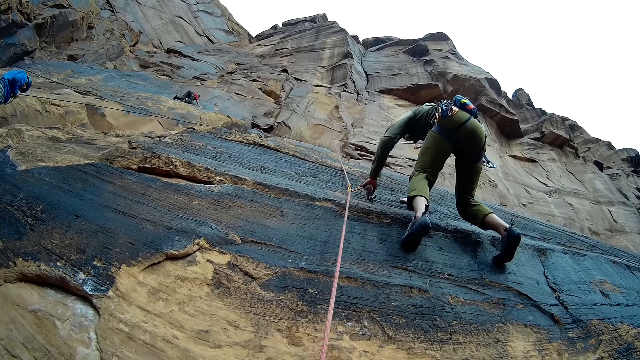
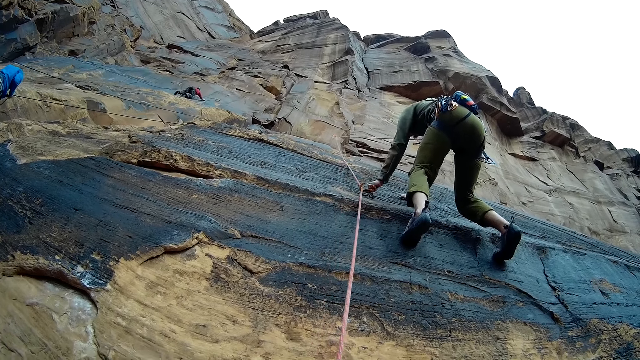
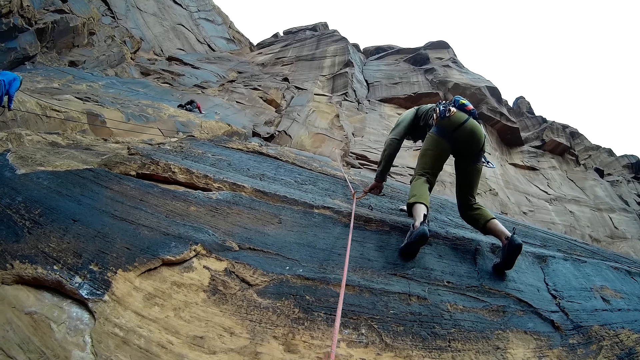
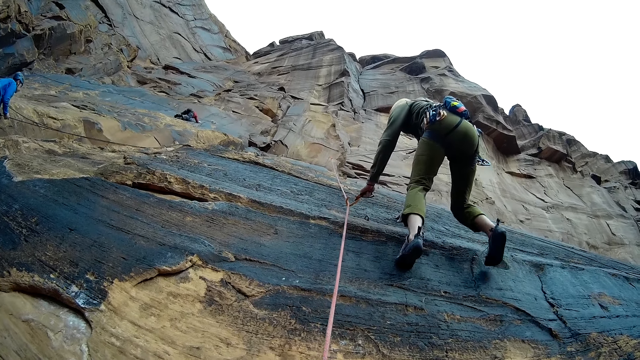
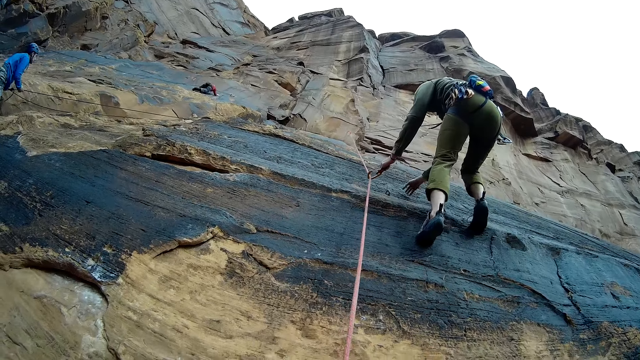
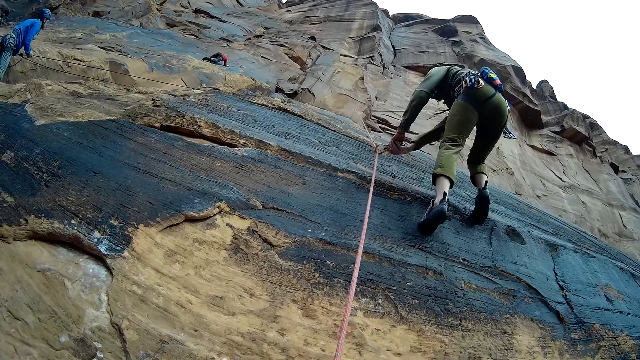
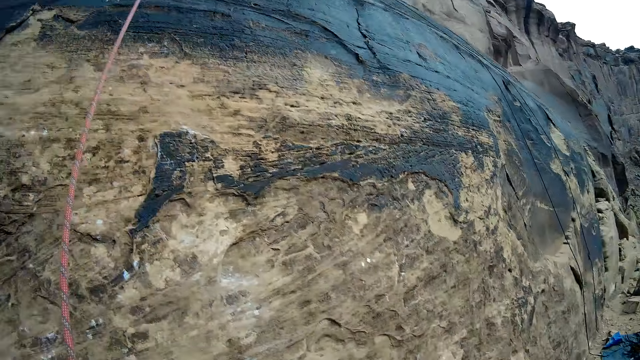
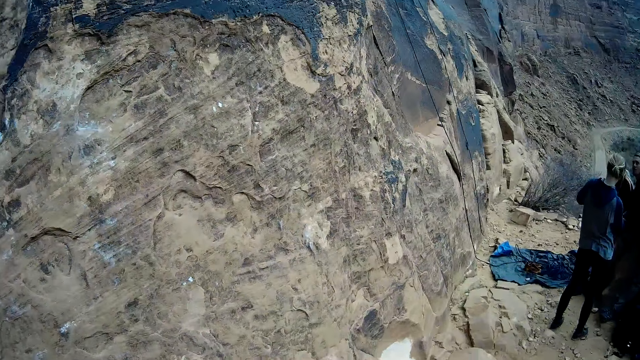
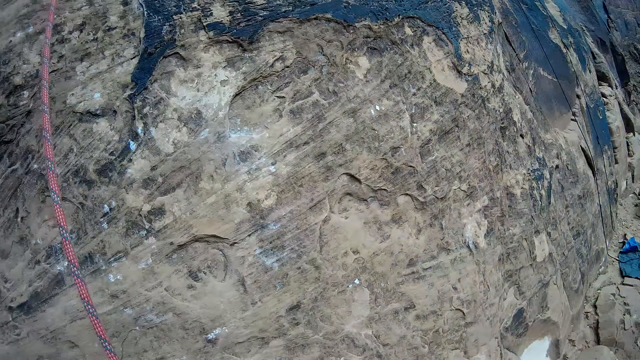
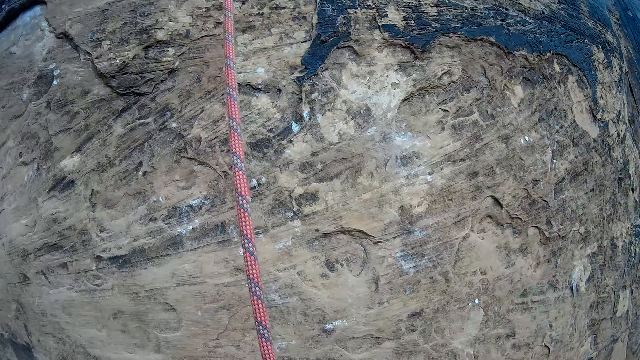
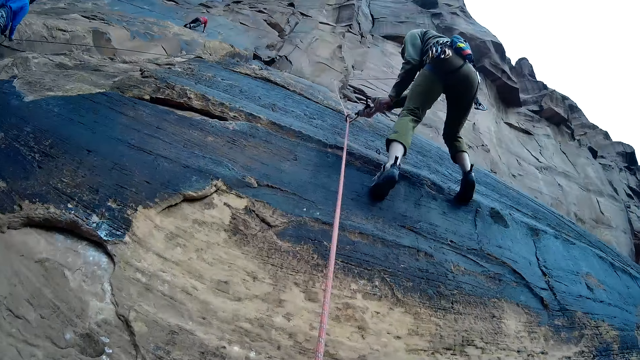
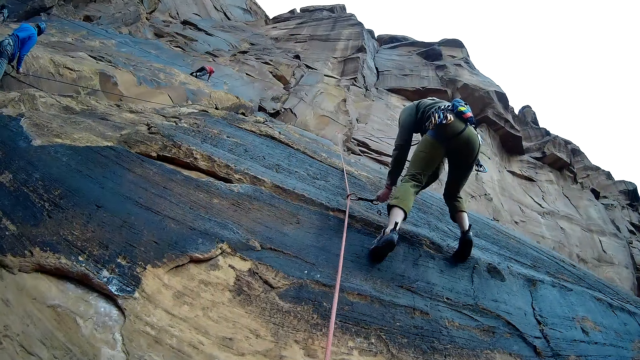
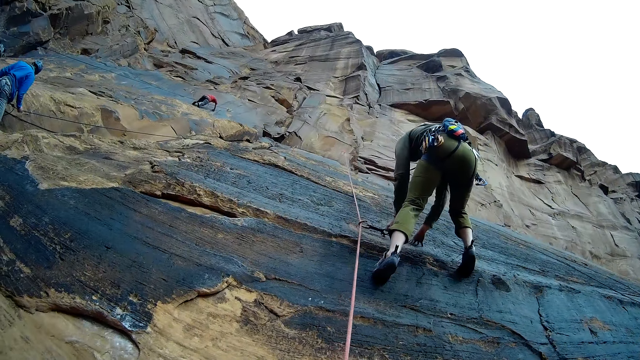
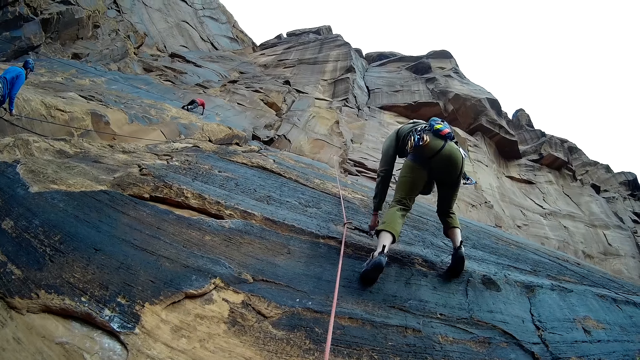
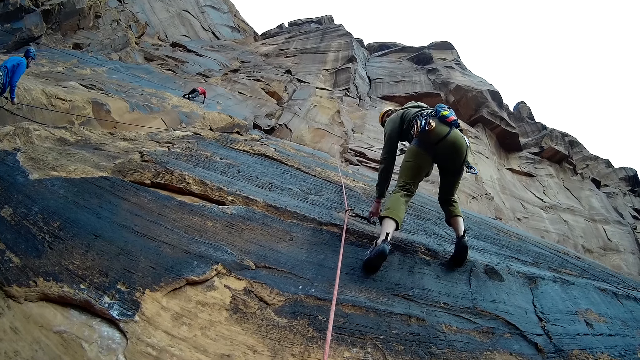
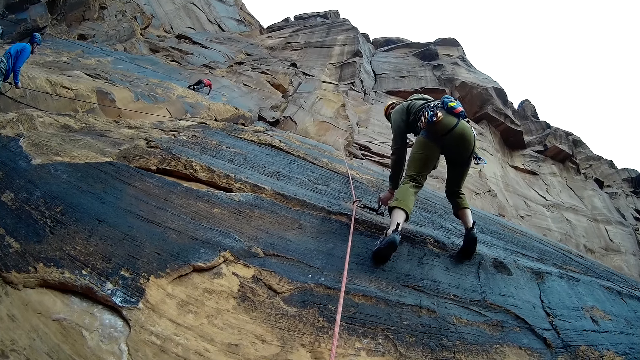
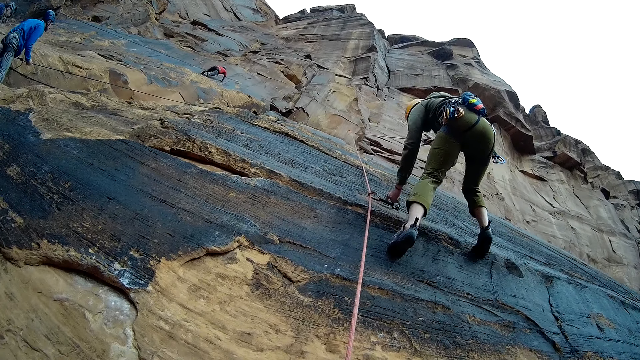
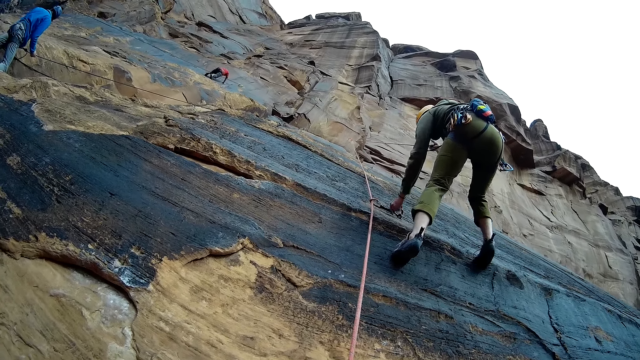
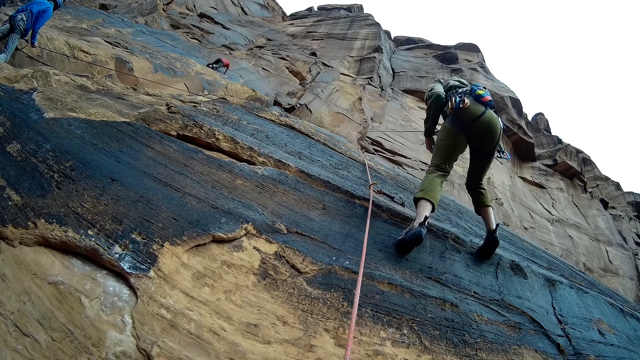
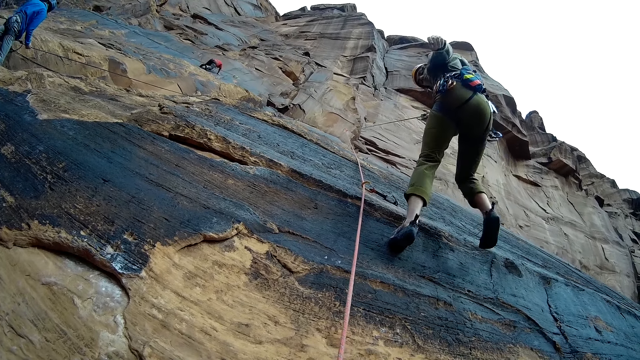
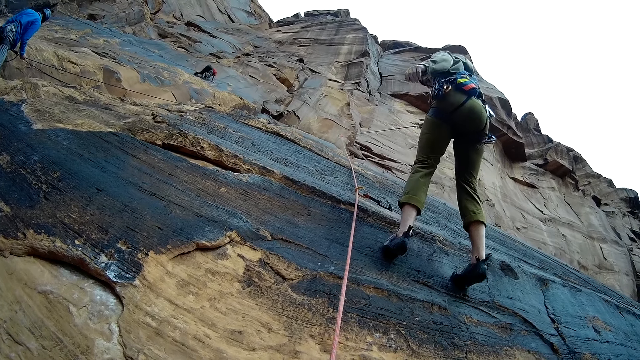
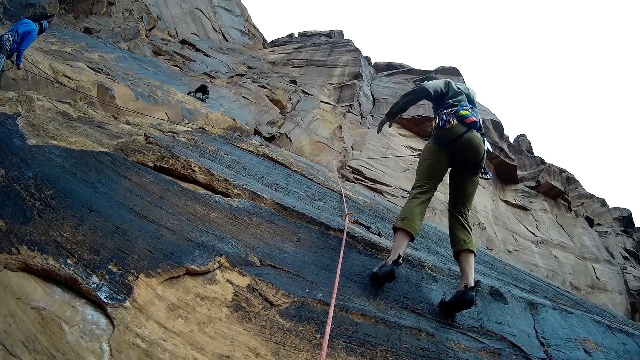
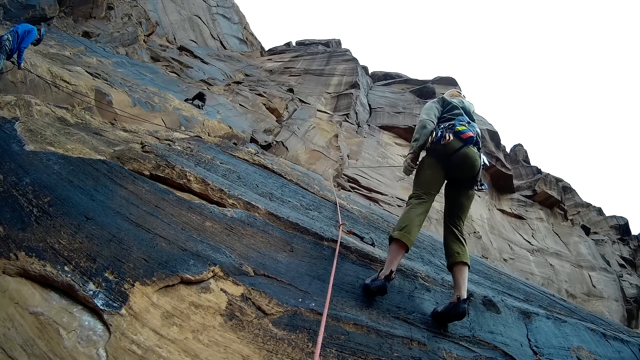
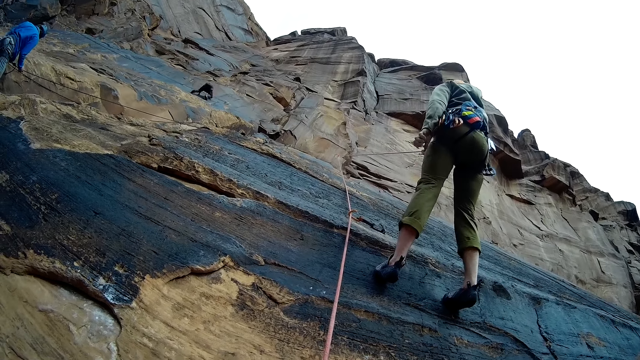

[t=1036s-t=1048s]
The camera wearer looks around. A man touches the rope. The man adjusts the hook attached to the rope on the mountain and steps backwards.

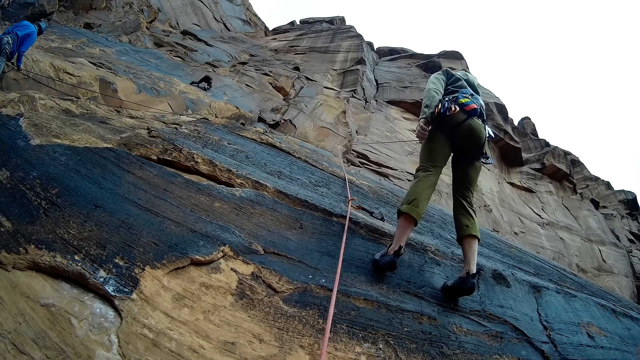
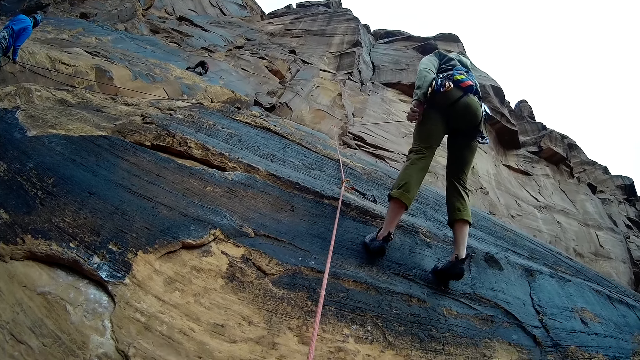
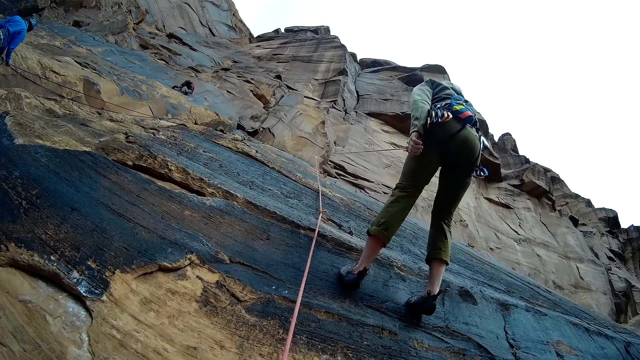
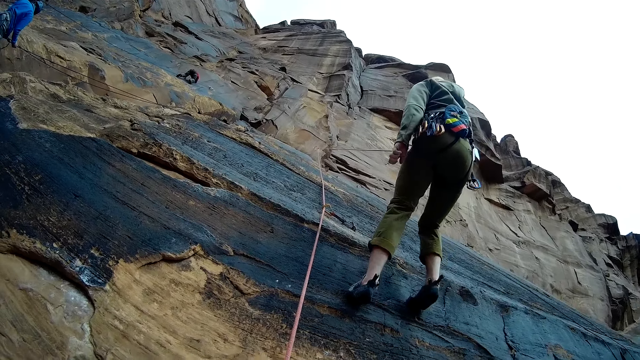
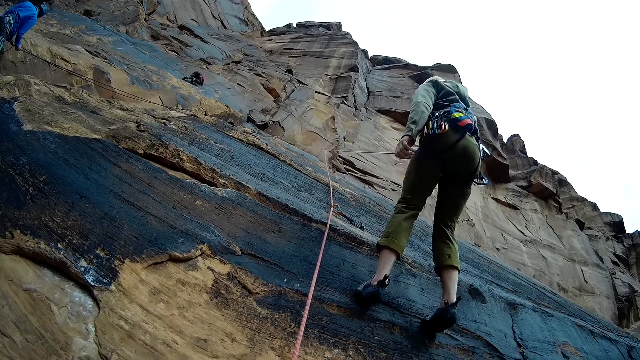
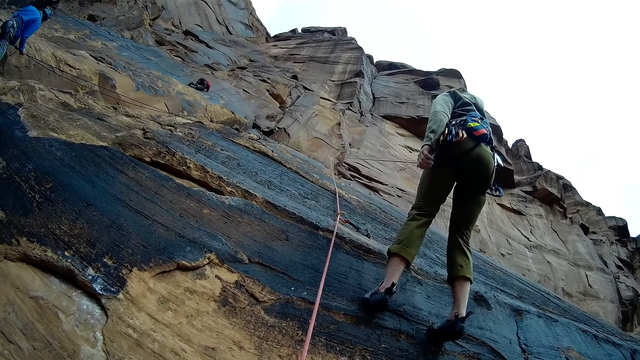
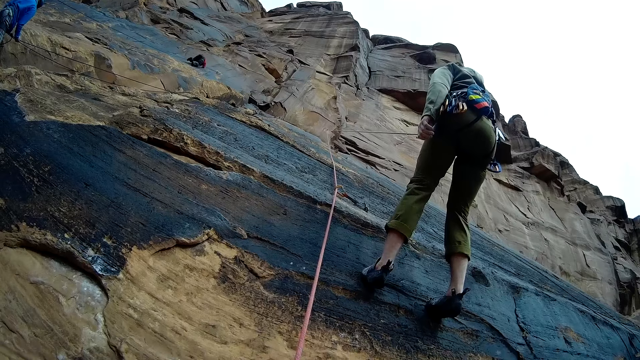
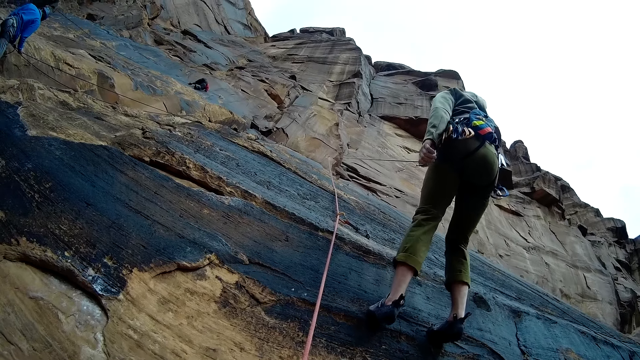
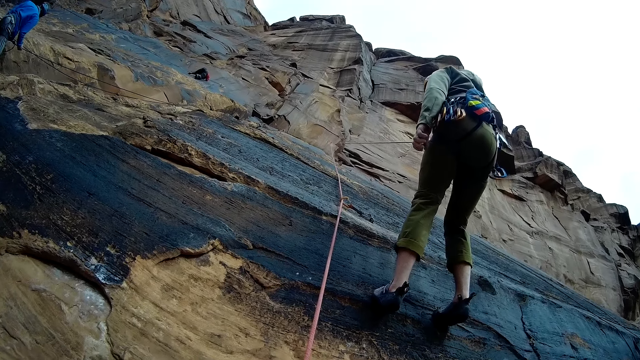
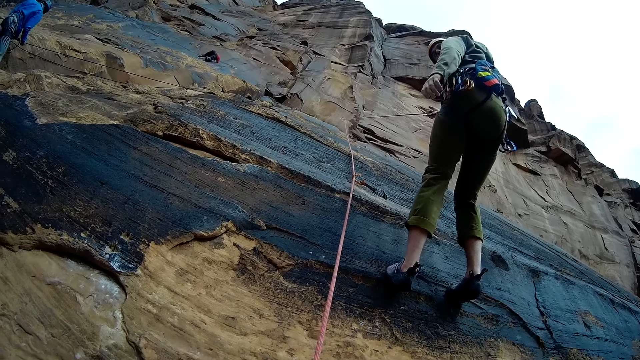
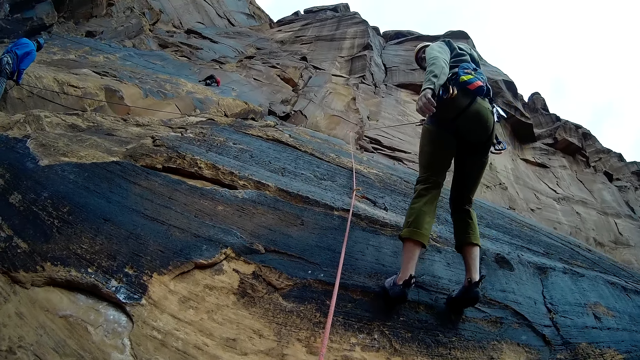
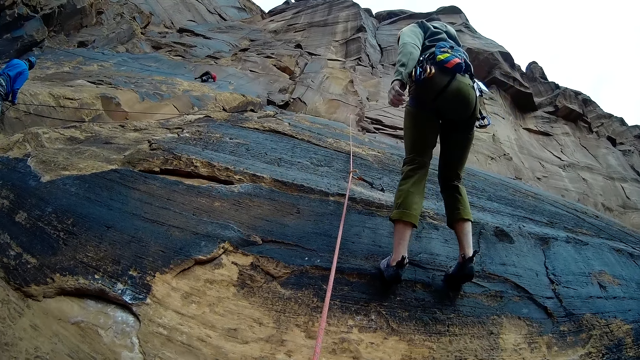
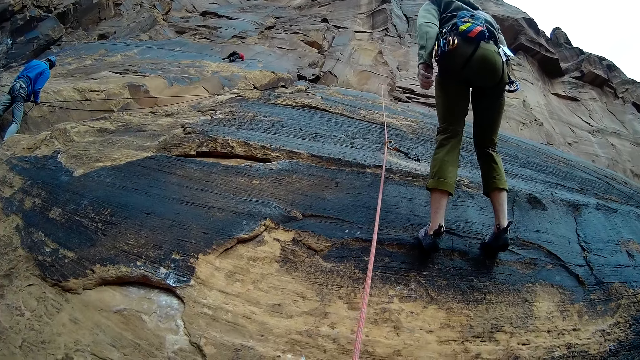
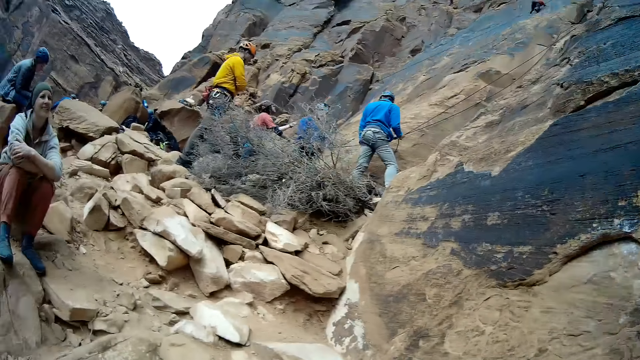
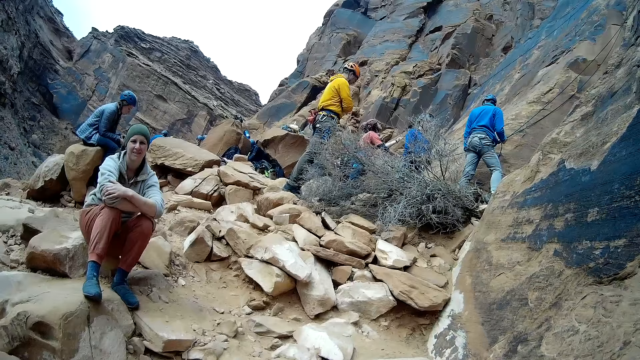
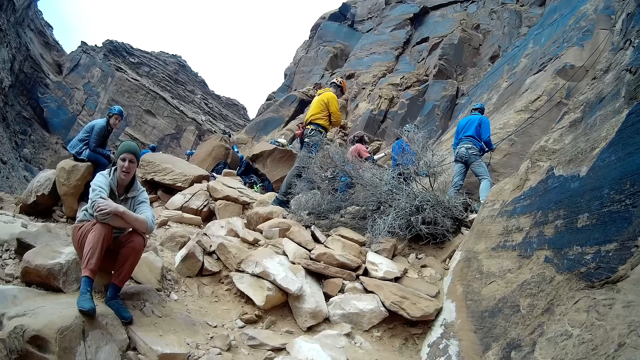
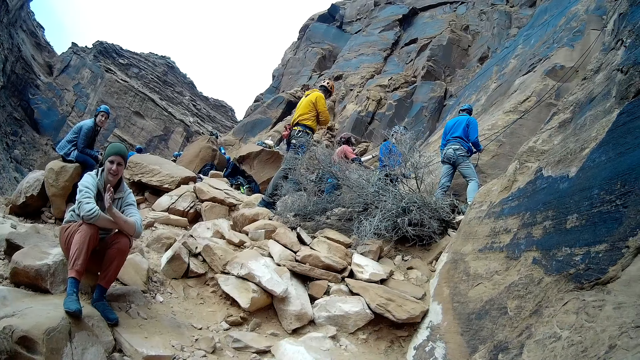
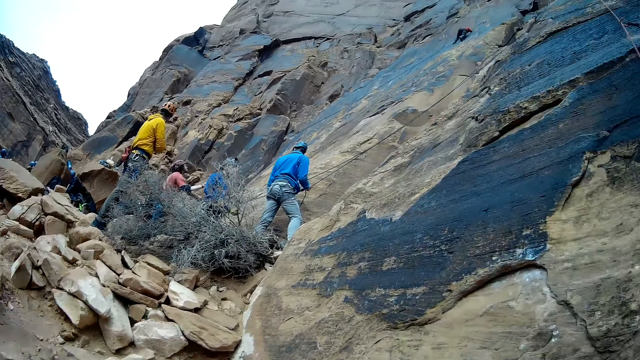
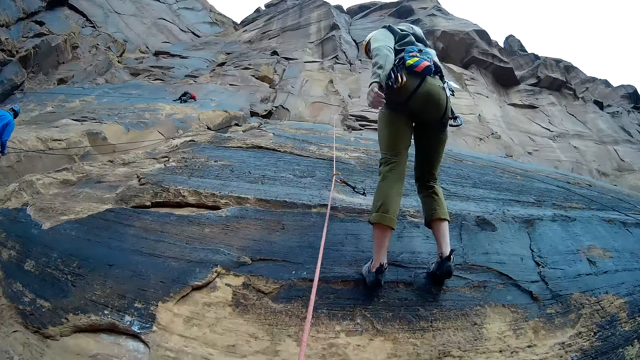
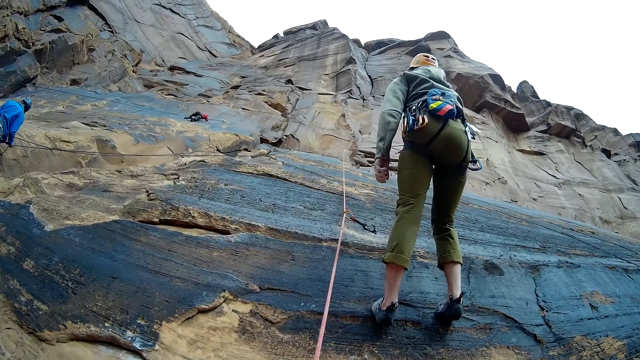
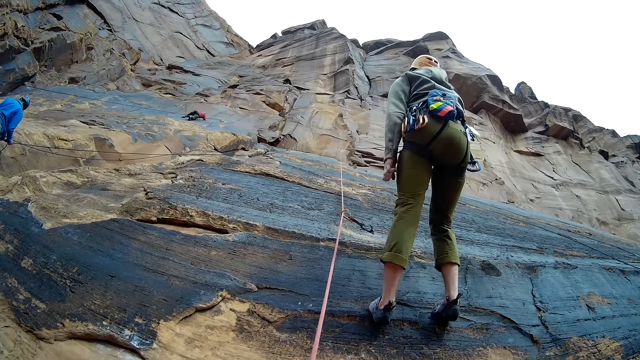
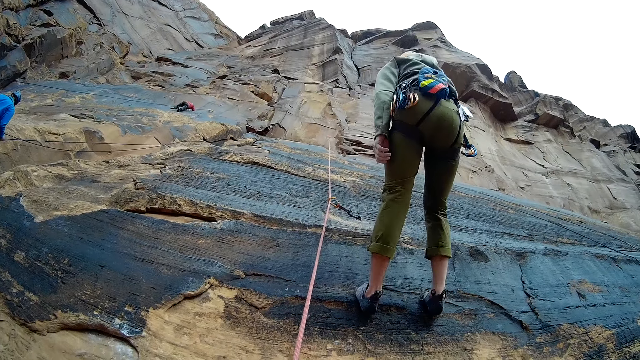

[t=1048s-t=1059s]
The man climbs down the mountain. The woman gestures with her hand. A man looks around. The camera wearer looks around.
